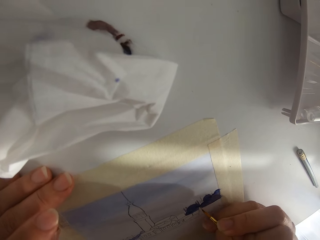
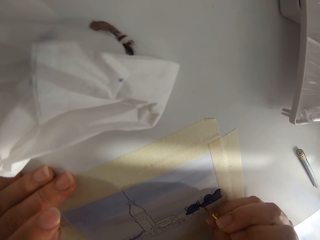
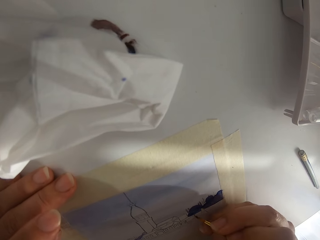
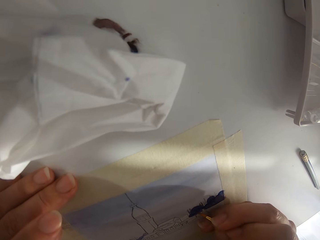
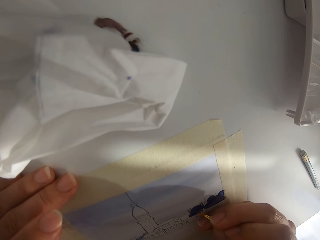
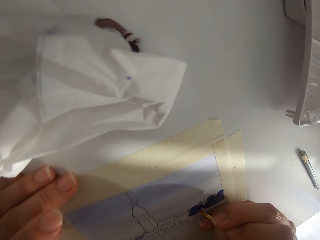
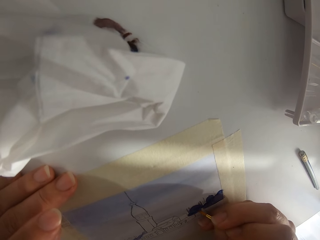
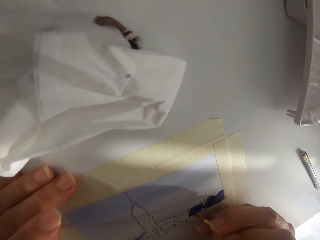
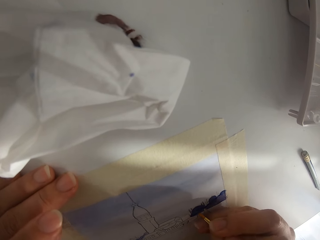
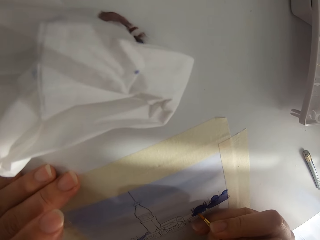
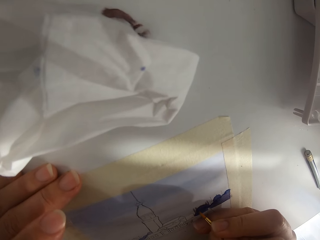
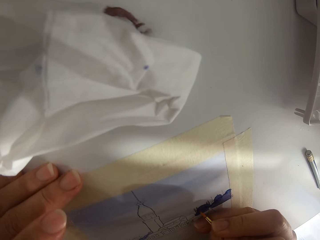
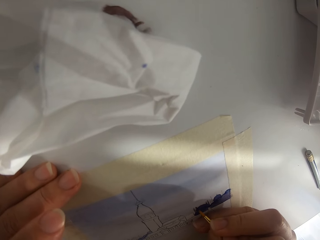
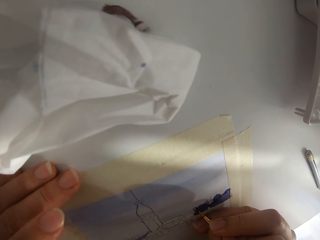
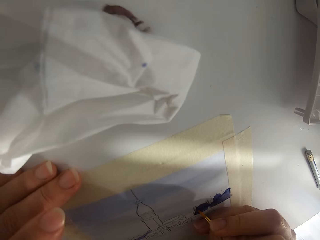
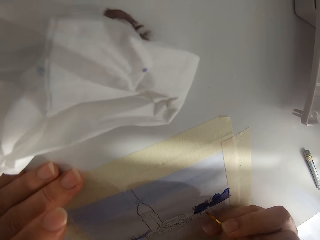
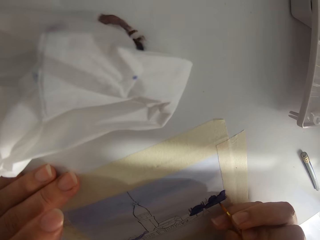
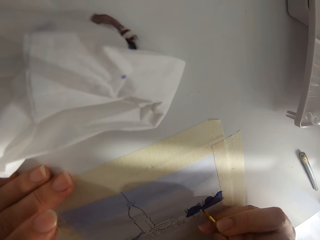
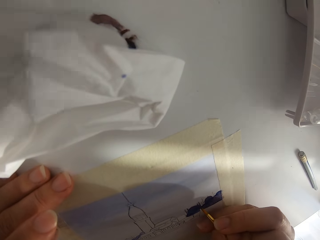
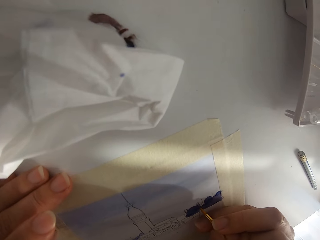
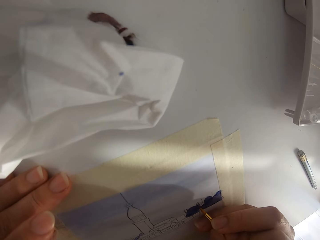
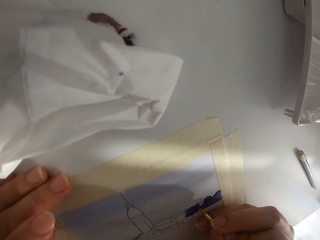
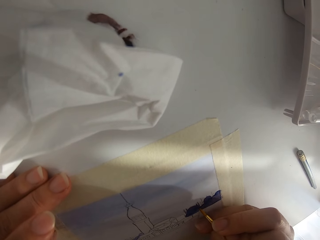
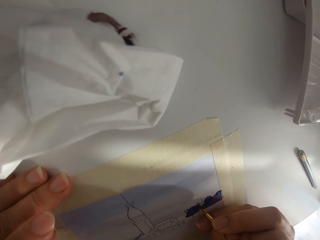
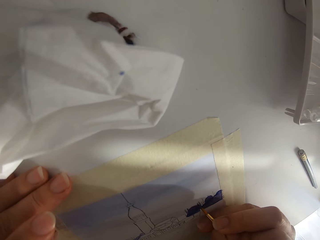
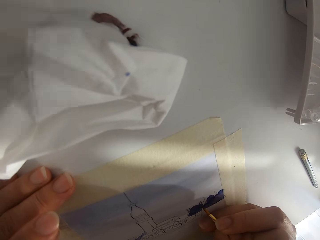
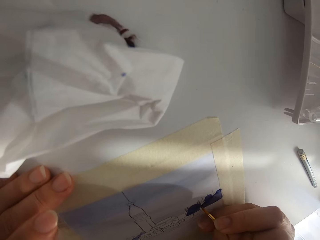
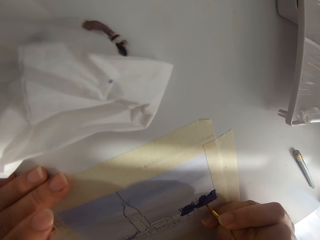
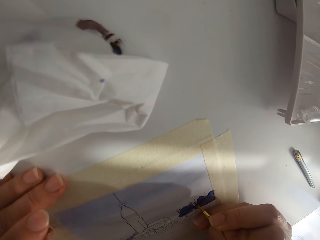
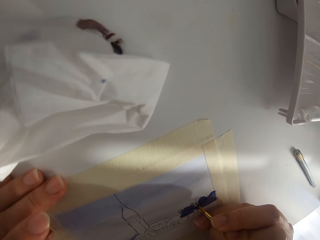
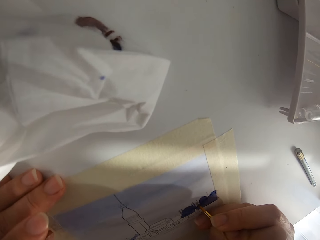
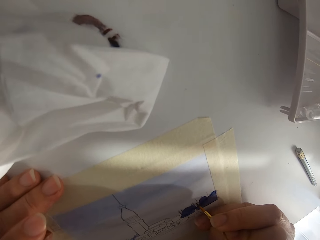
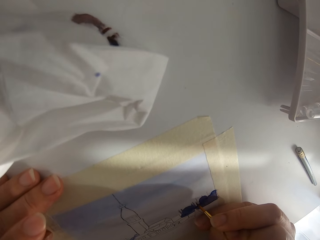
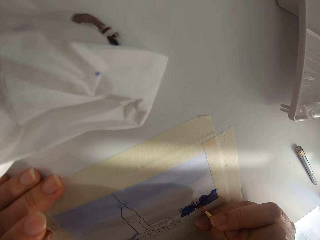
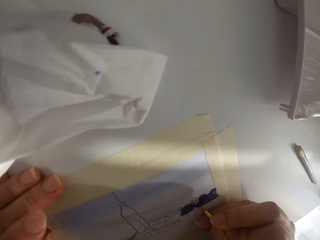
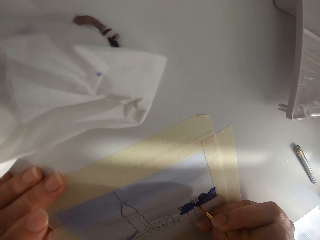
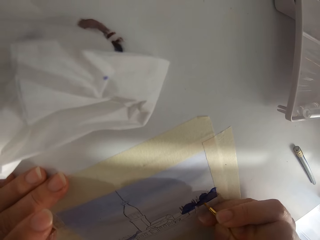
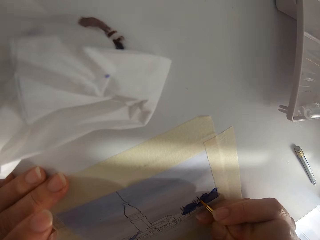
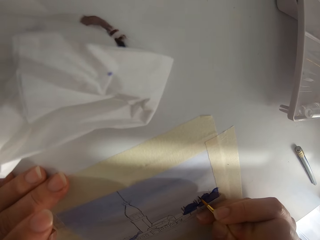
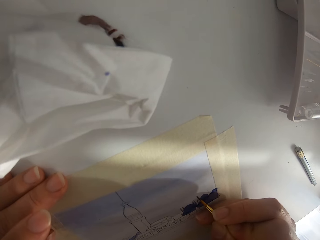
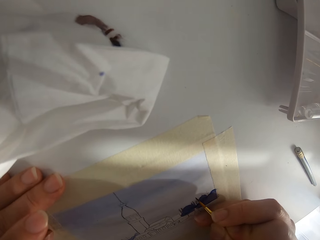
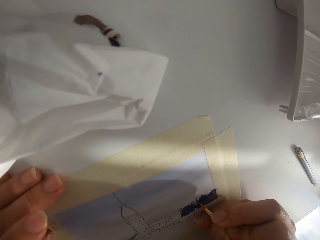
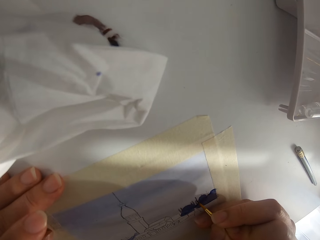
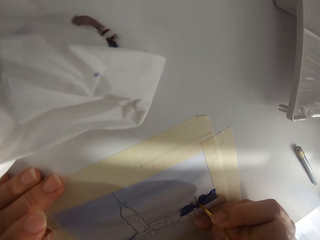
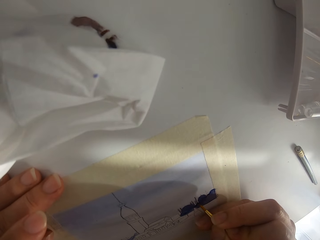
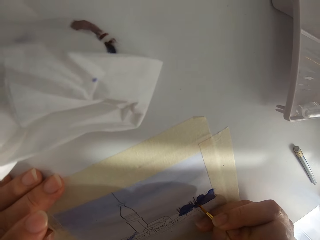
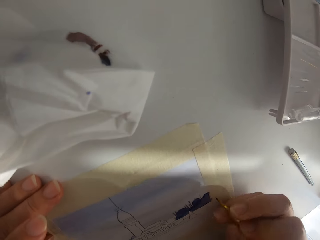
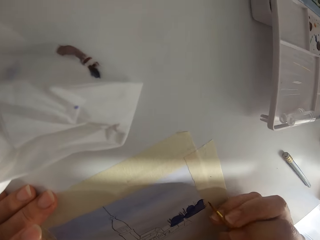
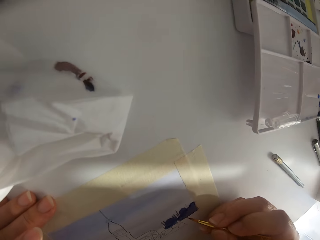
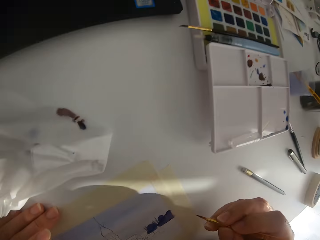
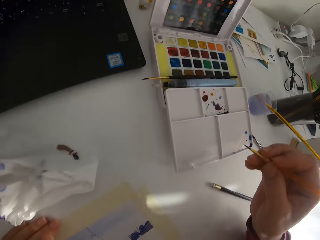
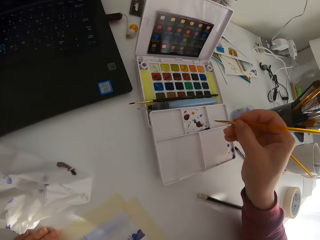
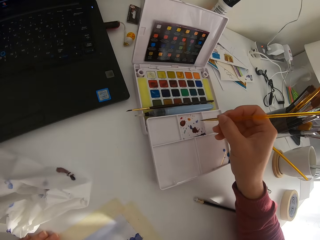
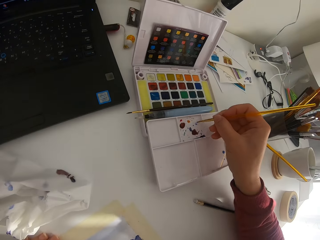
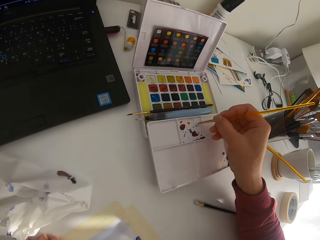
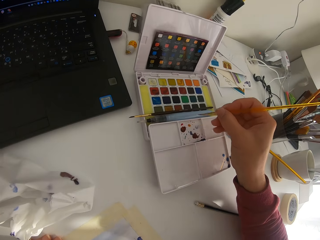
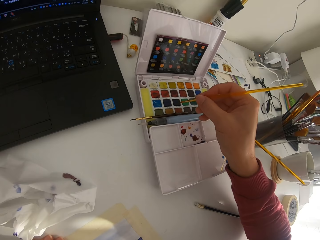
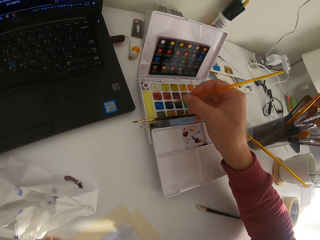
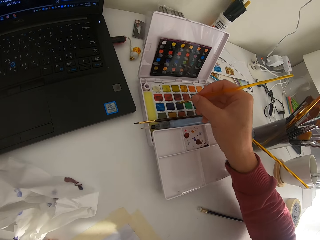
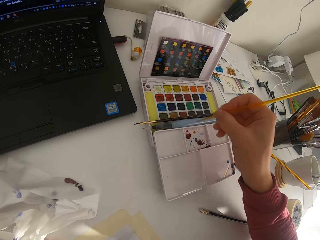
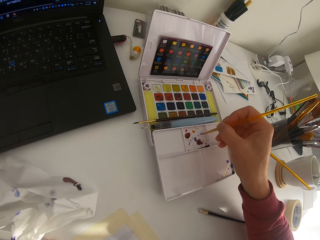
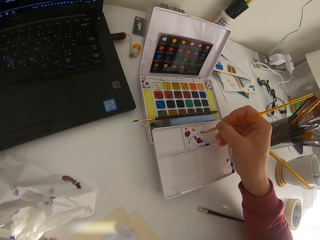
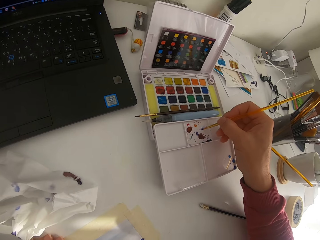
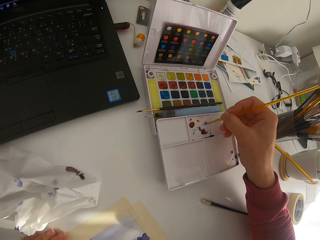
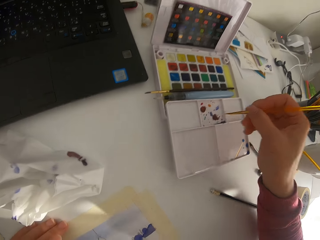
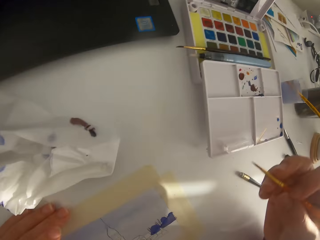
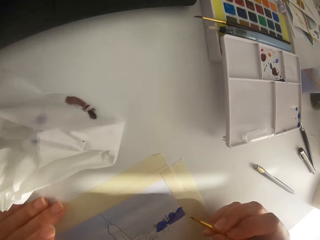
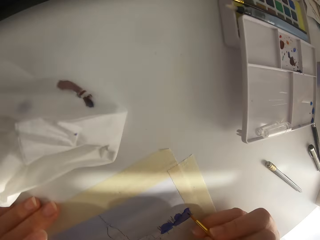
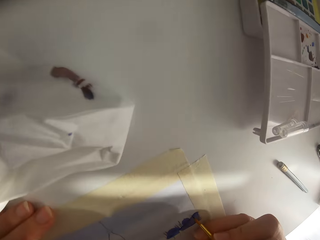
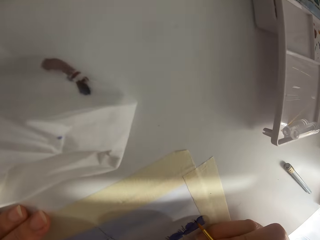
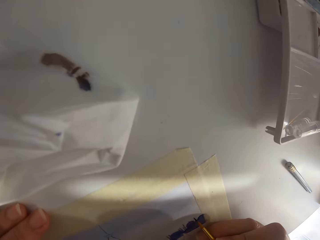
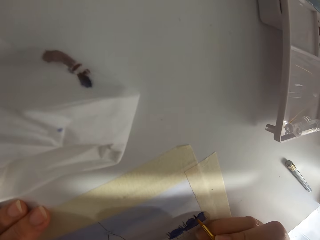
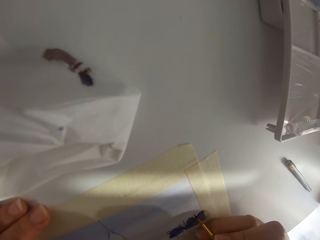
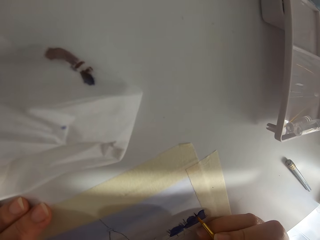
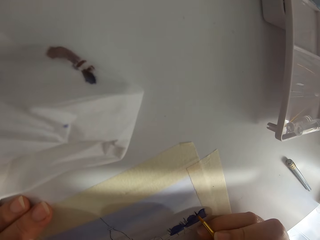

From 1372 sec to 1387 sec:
The camera wearer paints on the paper. They mix paint on the palette. They touch the paint brush on solid watercolor. They mix paint on the palette.

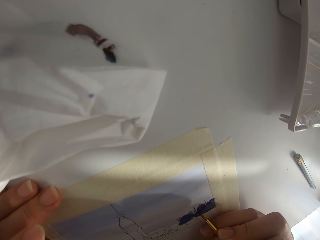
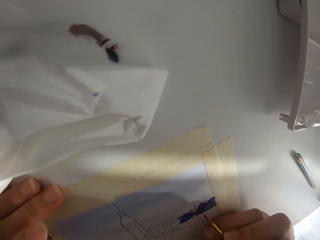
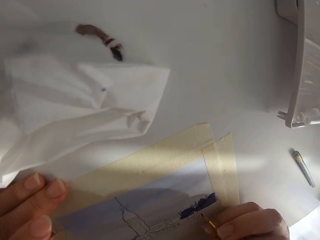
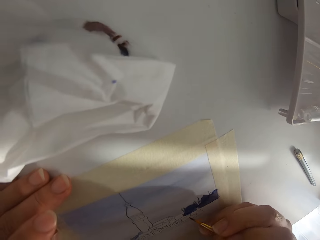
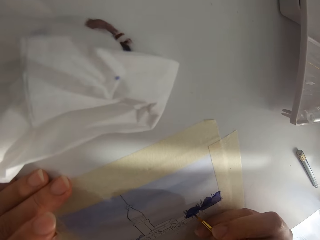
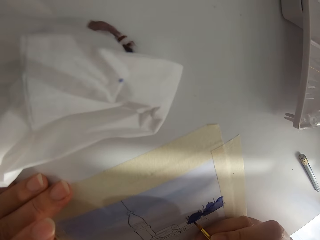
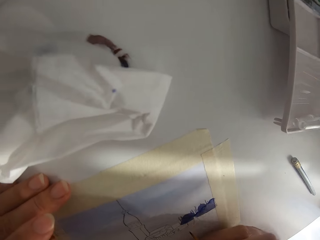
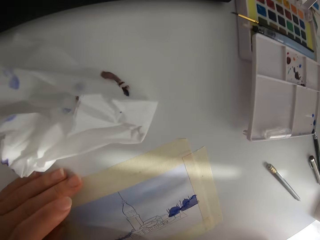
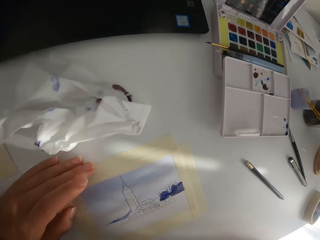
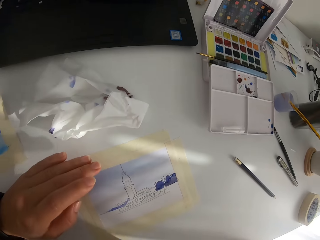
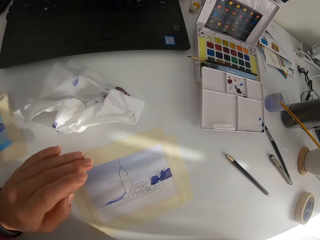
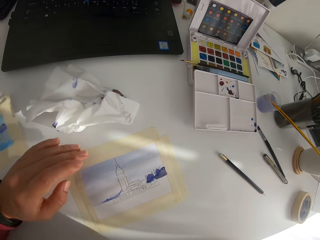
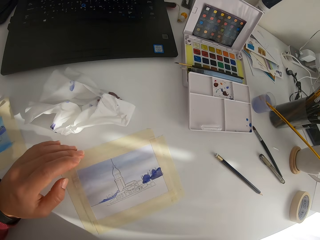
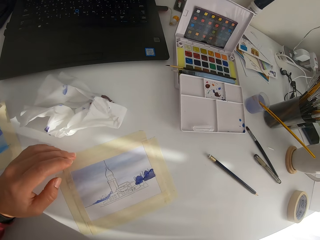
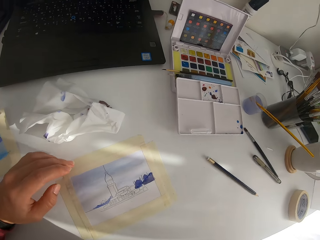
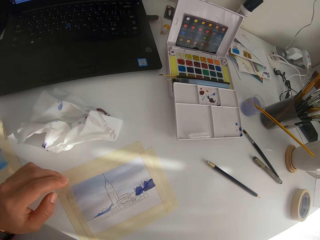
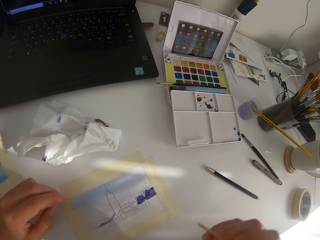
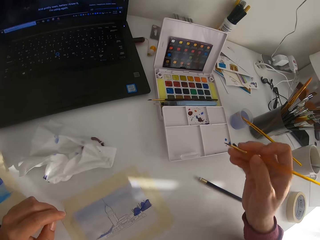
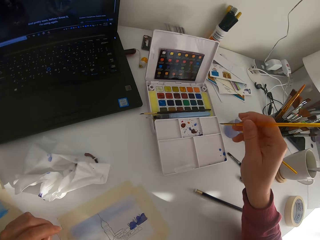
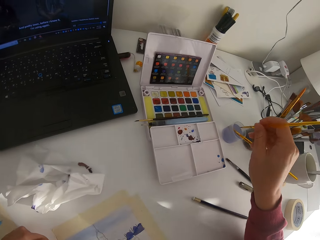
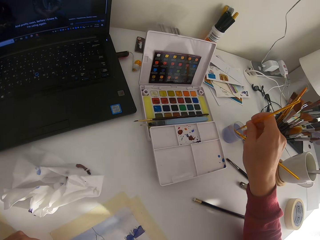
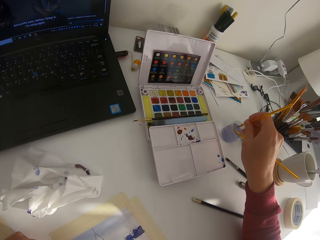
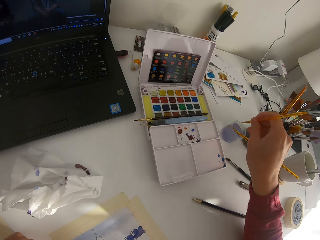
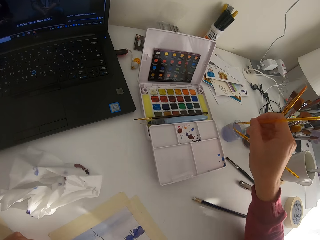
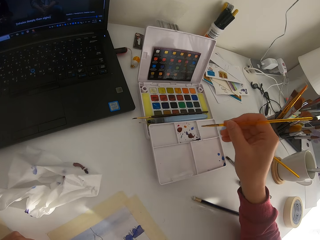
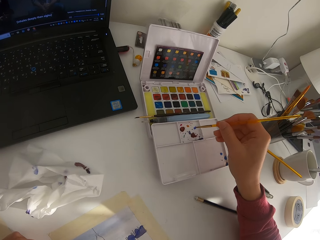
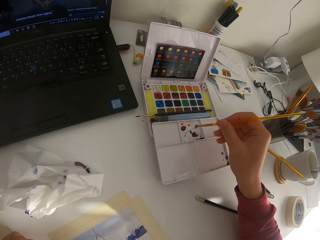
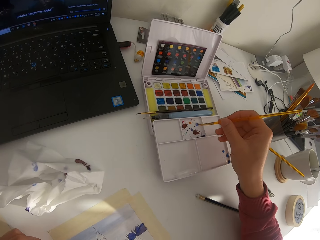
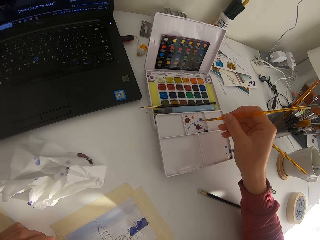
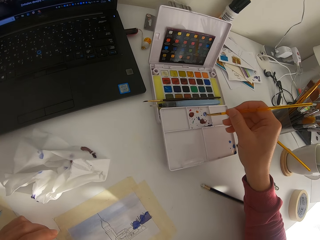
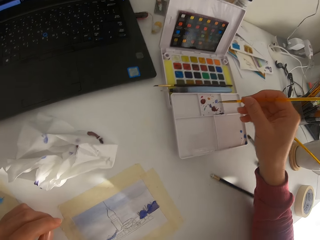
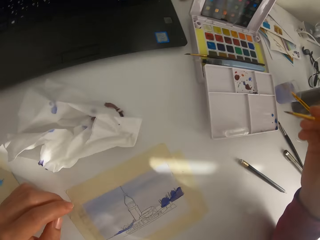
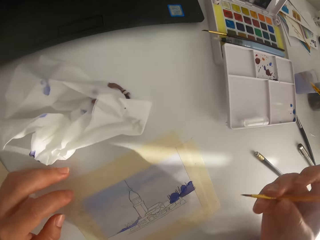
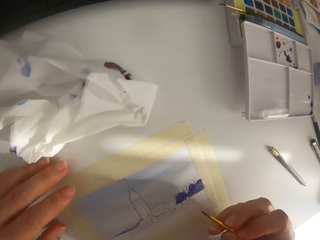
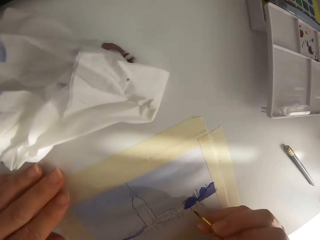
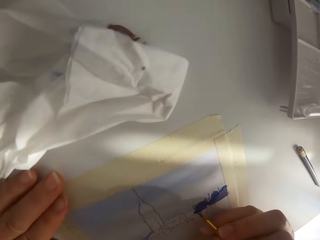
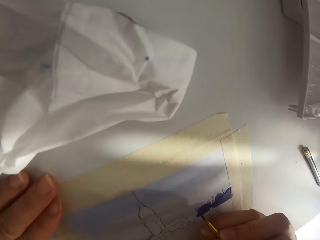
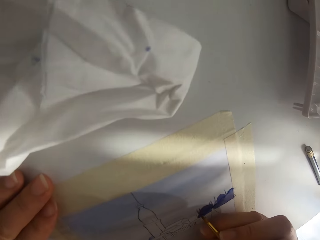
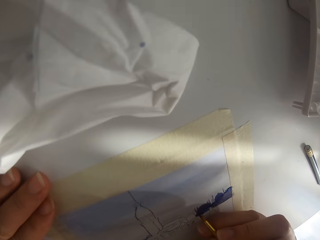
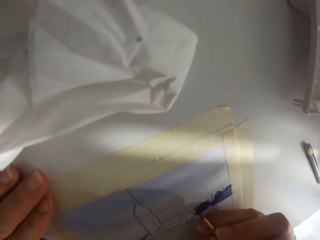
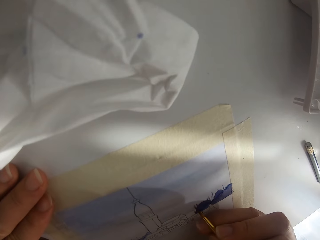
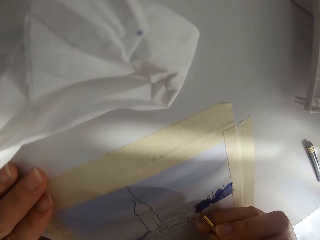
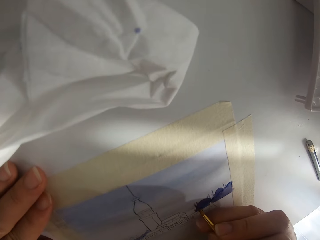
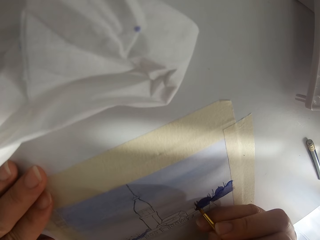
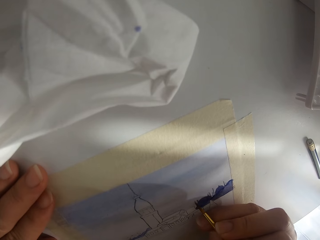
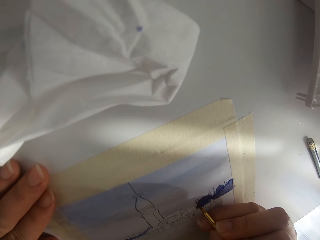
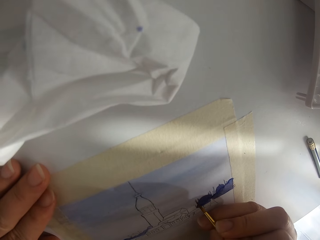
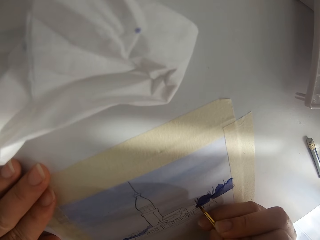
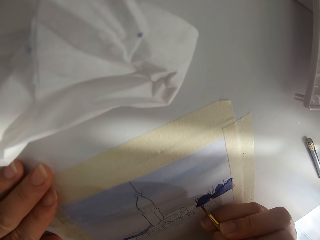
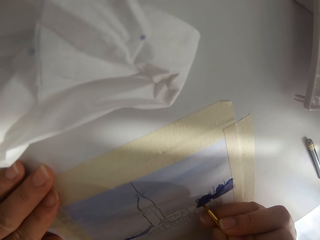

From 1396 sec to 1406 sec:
The camera wearer paints on the paper. They pause painting. They dip the paint brush in the water beaker. They mix paint on the palette.
